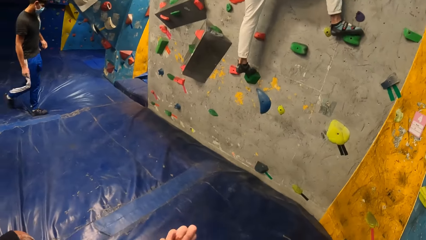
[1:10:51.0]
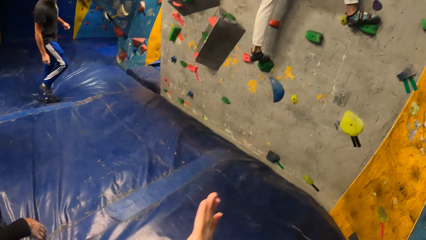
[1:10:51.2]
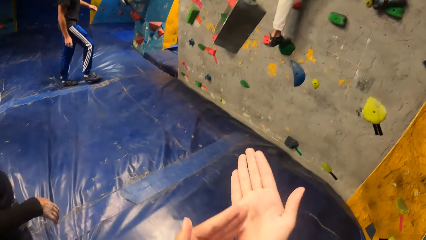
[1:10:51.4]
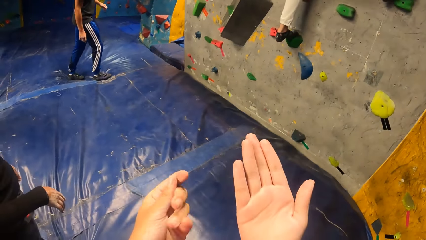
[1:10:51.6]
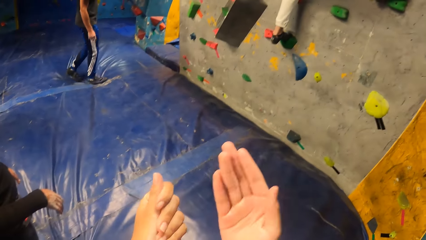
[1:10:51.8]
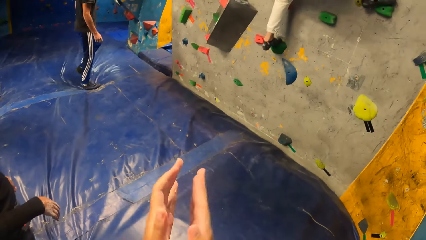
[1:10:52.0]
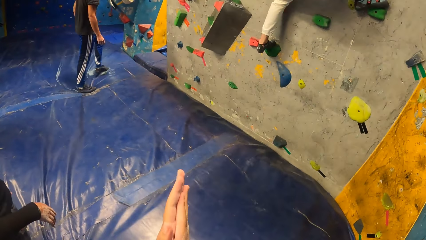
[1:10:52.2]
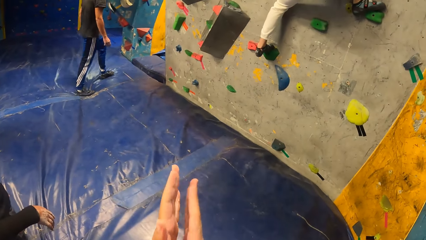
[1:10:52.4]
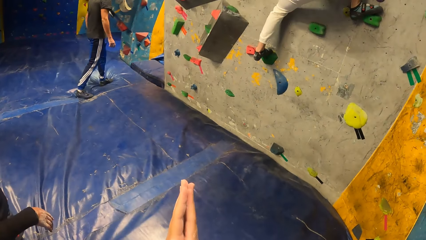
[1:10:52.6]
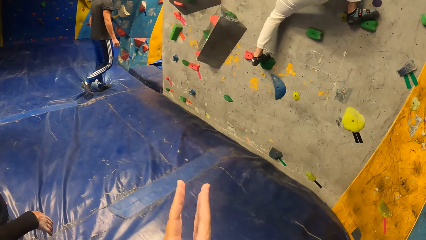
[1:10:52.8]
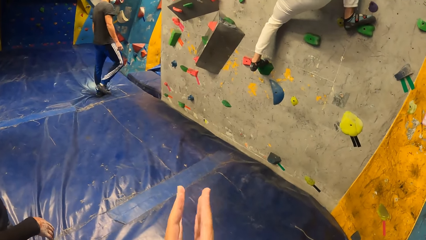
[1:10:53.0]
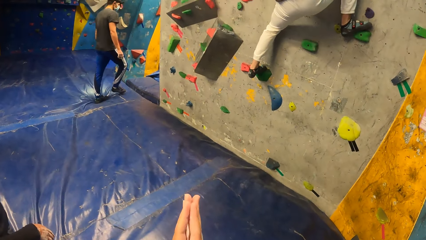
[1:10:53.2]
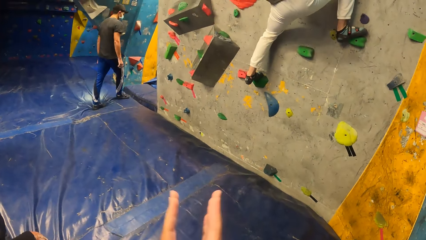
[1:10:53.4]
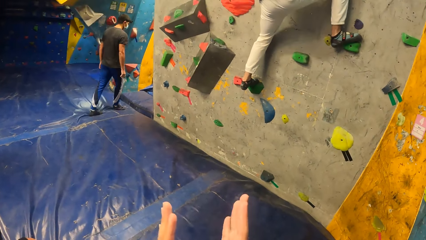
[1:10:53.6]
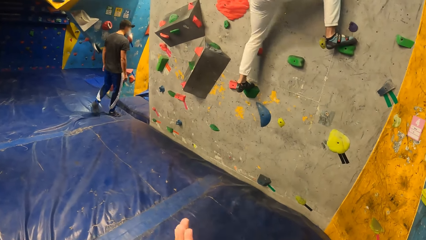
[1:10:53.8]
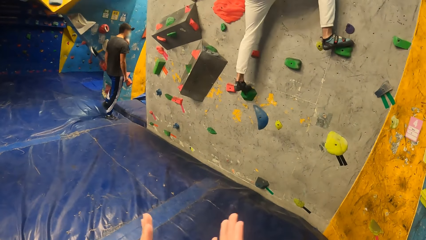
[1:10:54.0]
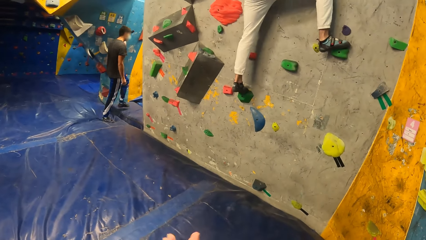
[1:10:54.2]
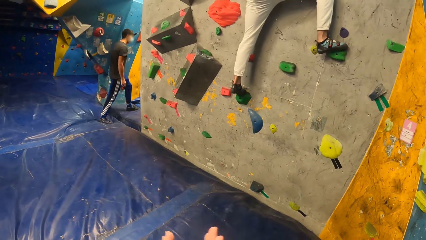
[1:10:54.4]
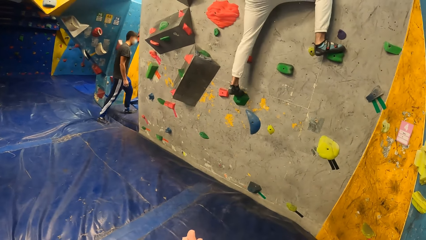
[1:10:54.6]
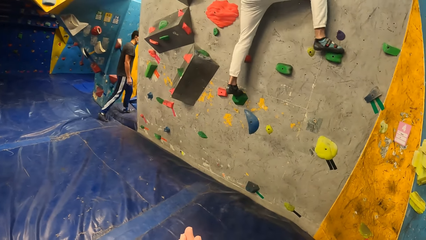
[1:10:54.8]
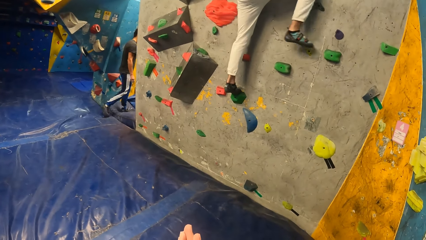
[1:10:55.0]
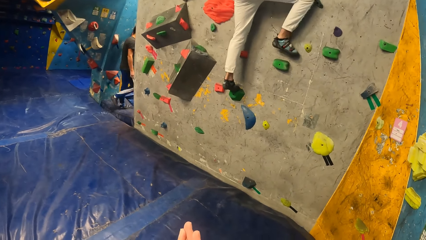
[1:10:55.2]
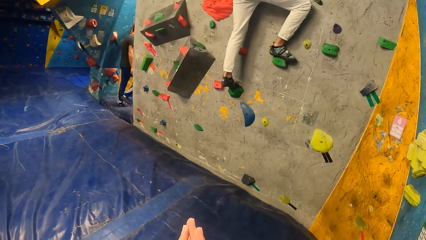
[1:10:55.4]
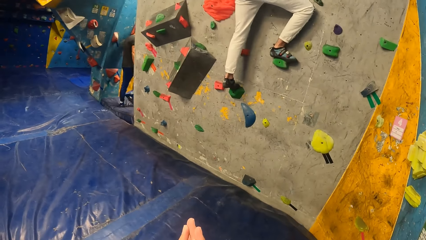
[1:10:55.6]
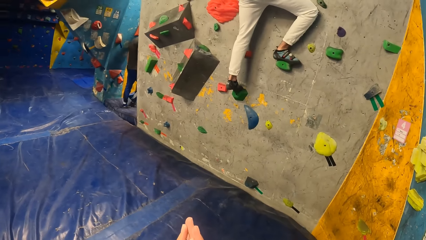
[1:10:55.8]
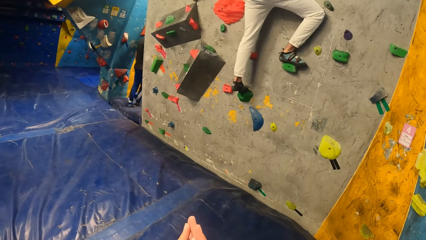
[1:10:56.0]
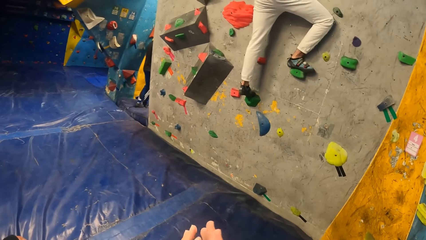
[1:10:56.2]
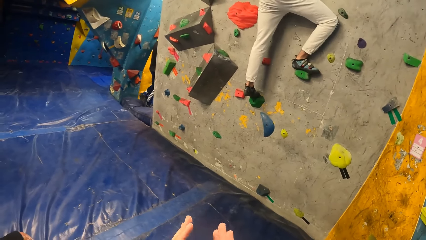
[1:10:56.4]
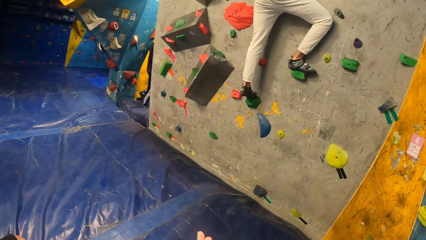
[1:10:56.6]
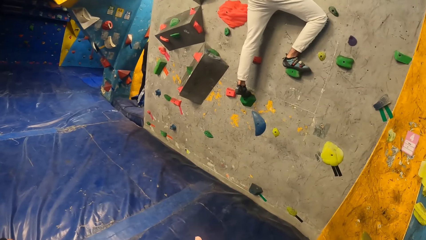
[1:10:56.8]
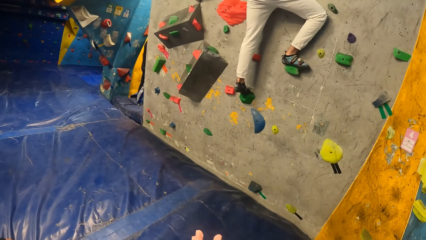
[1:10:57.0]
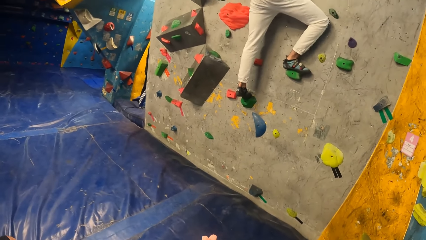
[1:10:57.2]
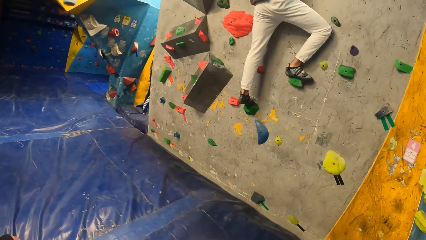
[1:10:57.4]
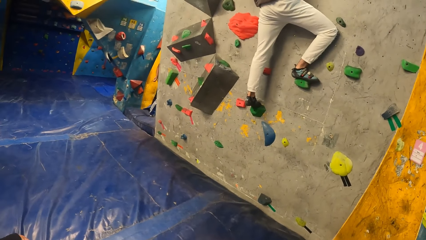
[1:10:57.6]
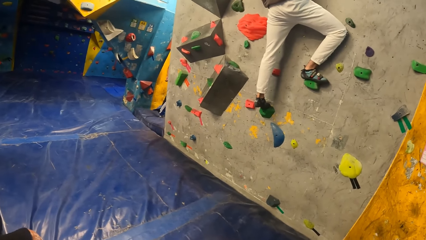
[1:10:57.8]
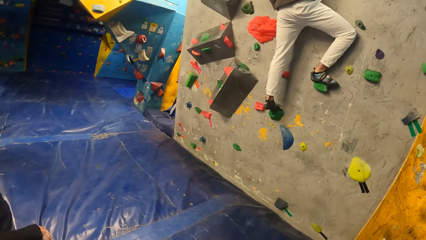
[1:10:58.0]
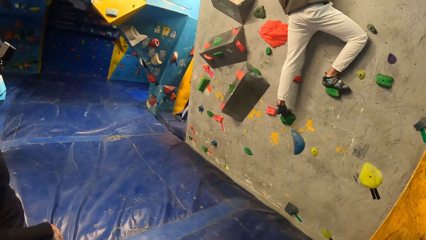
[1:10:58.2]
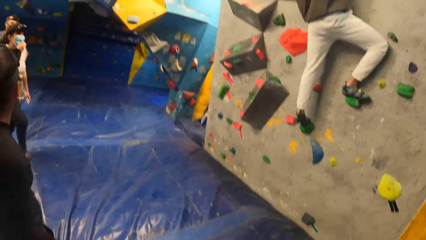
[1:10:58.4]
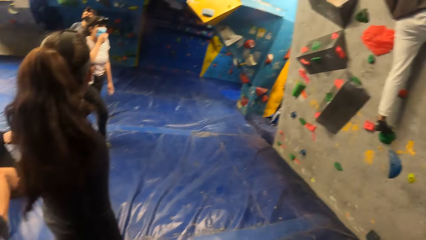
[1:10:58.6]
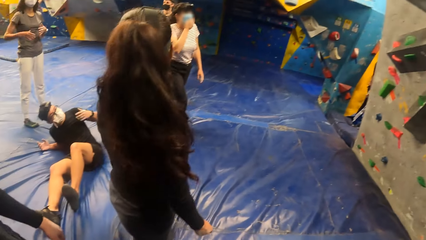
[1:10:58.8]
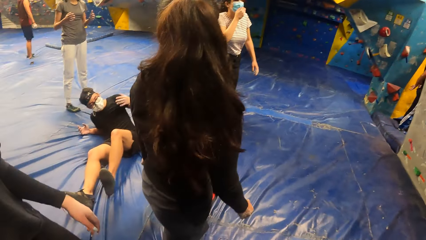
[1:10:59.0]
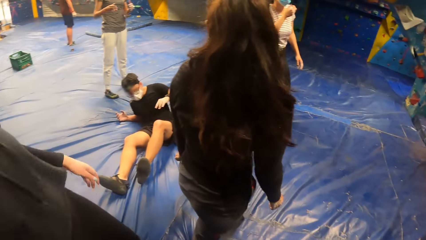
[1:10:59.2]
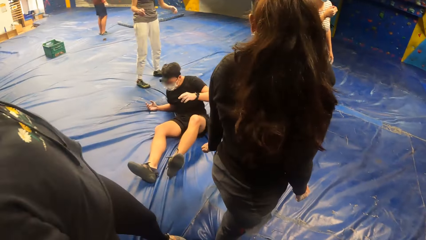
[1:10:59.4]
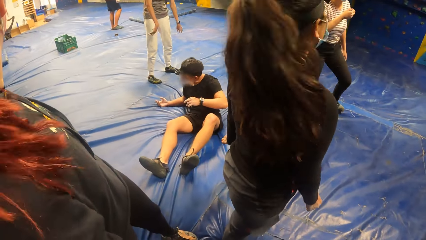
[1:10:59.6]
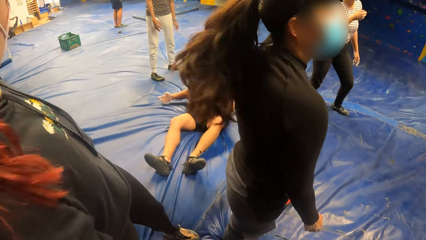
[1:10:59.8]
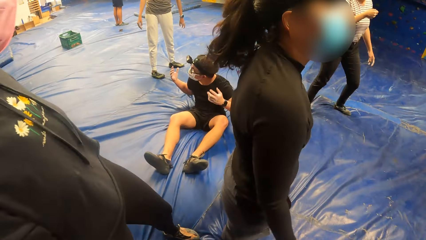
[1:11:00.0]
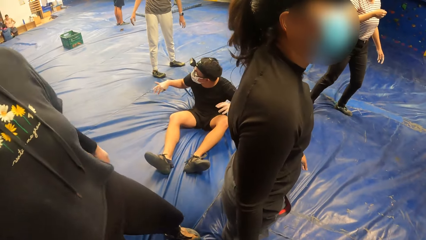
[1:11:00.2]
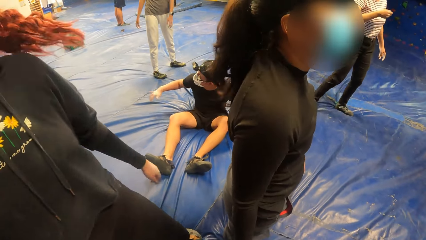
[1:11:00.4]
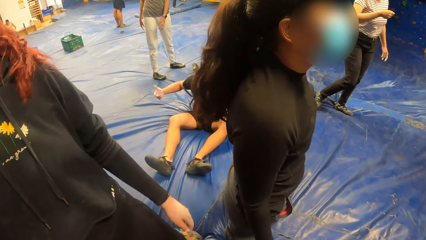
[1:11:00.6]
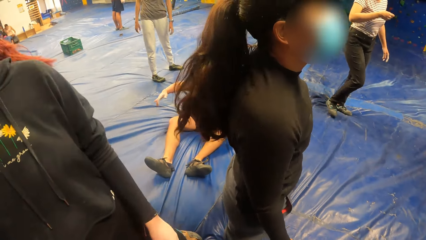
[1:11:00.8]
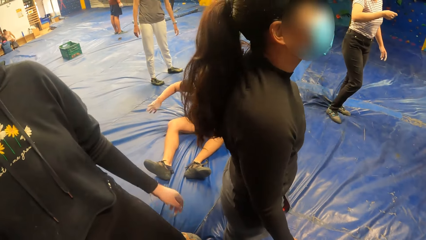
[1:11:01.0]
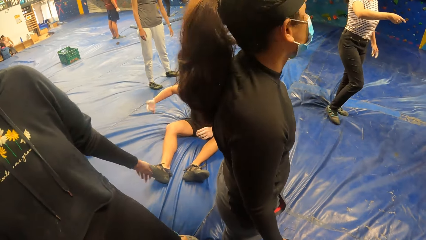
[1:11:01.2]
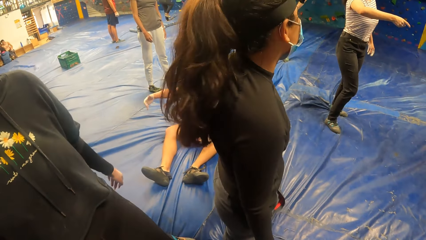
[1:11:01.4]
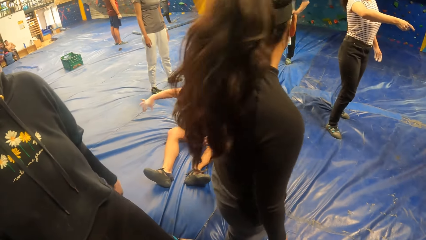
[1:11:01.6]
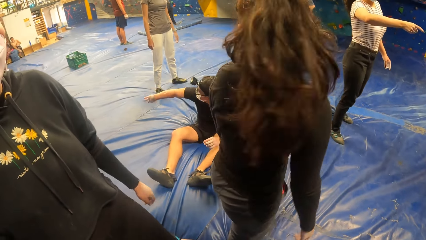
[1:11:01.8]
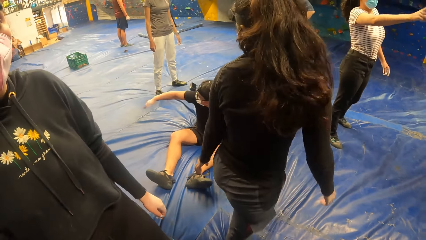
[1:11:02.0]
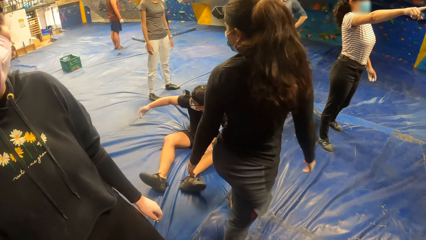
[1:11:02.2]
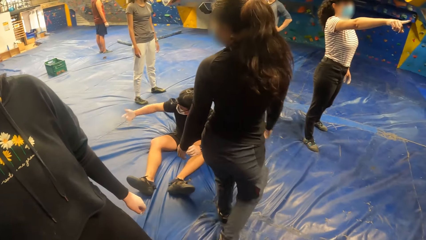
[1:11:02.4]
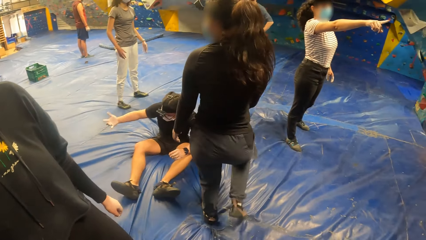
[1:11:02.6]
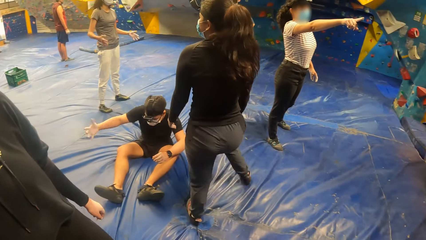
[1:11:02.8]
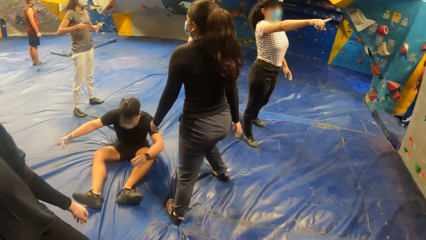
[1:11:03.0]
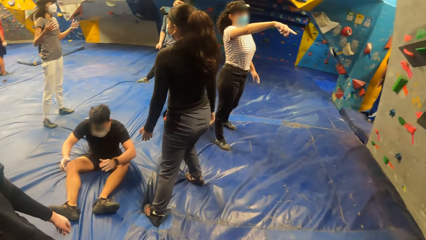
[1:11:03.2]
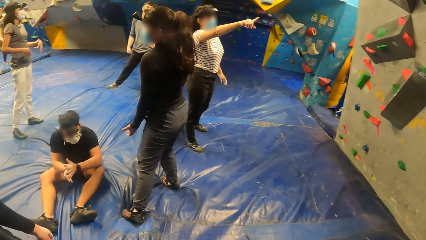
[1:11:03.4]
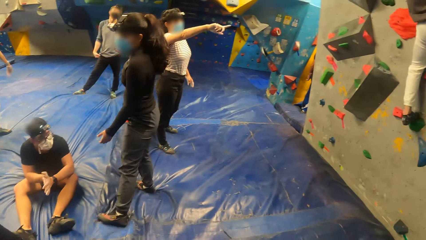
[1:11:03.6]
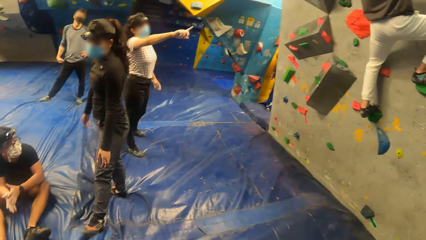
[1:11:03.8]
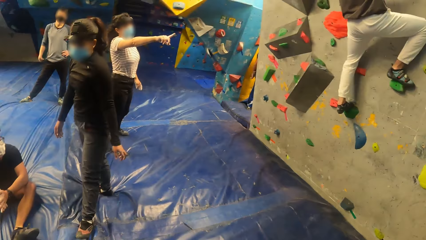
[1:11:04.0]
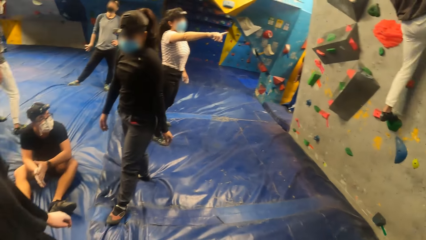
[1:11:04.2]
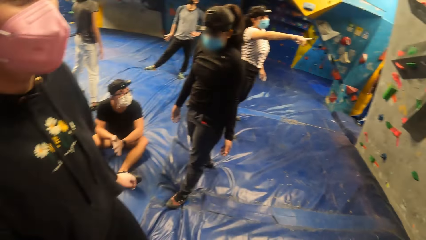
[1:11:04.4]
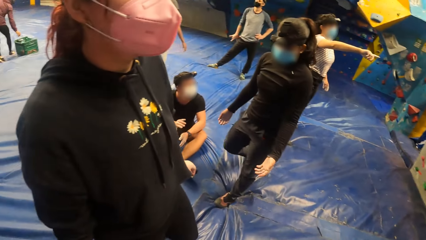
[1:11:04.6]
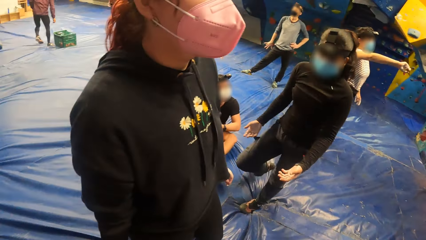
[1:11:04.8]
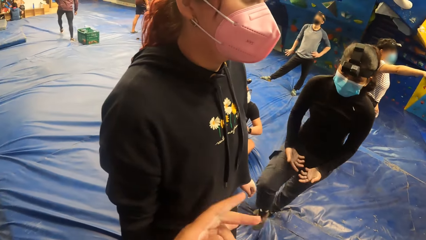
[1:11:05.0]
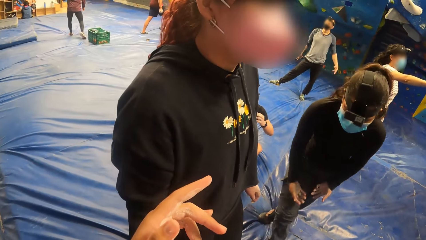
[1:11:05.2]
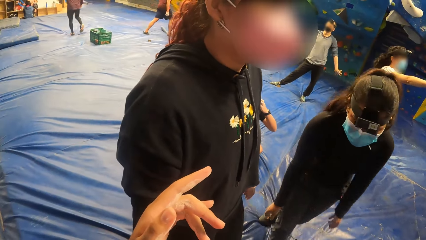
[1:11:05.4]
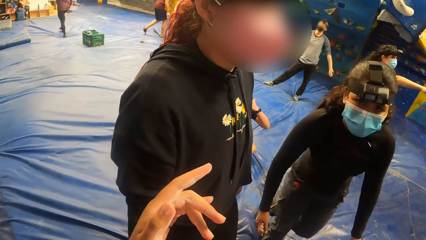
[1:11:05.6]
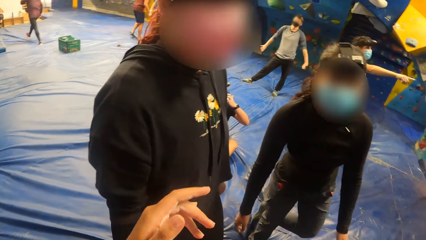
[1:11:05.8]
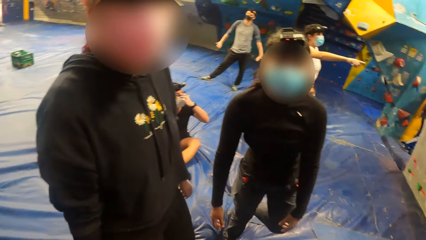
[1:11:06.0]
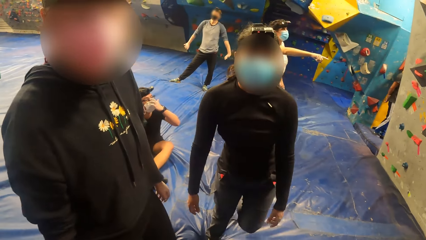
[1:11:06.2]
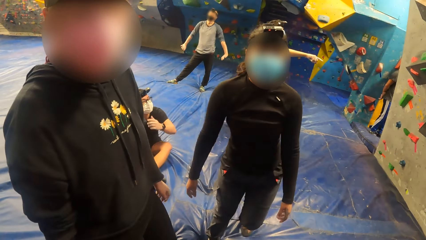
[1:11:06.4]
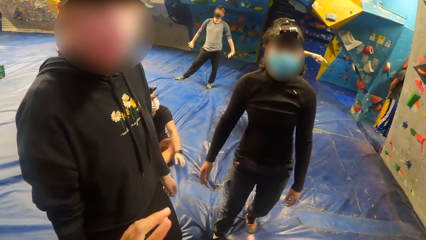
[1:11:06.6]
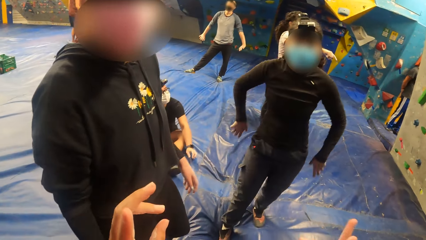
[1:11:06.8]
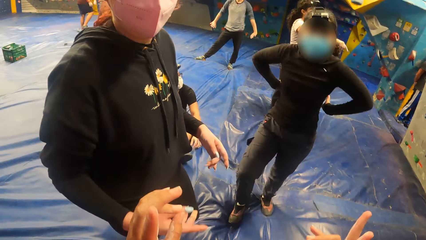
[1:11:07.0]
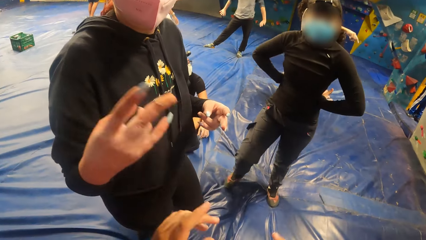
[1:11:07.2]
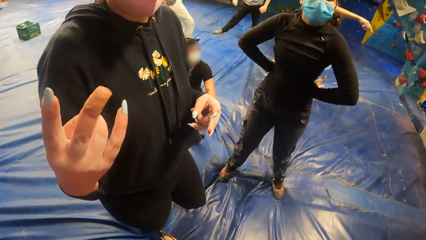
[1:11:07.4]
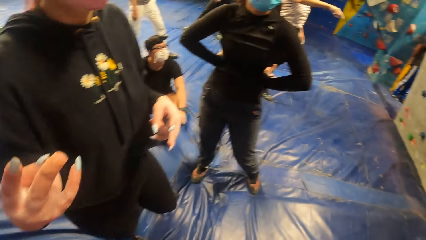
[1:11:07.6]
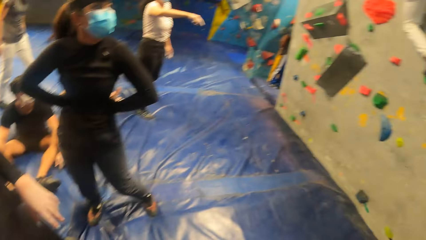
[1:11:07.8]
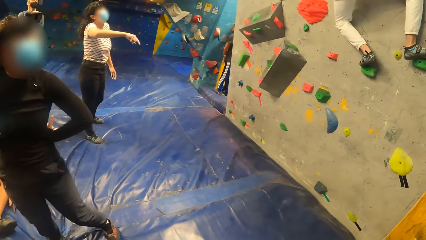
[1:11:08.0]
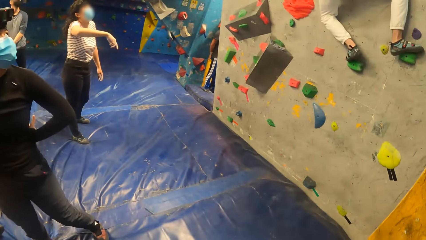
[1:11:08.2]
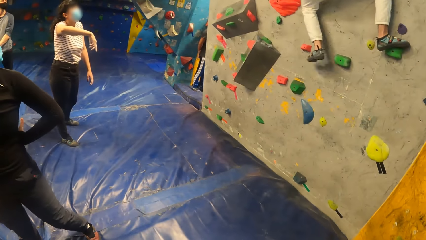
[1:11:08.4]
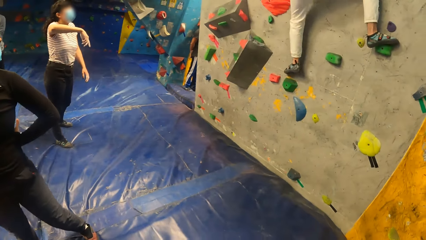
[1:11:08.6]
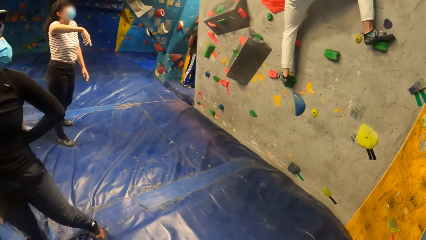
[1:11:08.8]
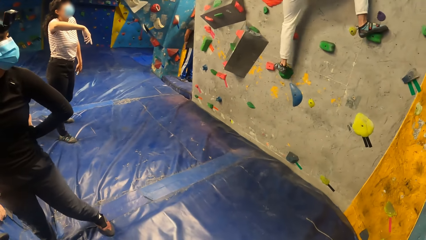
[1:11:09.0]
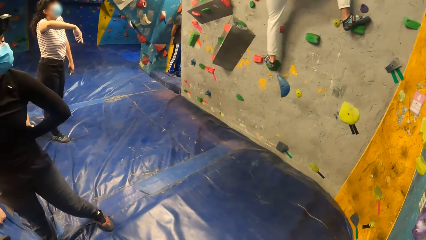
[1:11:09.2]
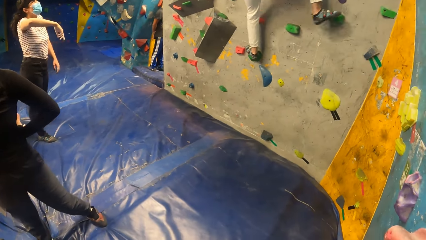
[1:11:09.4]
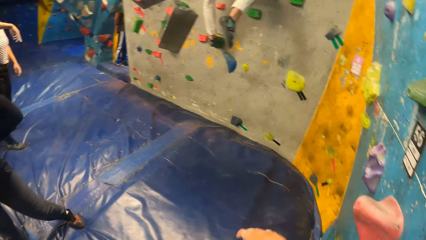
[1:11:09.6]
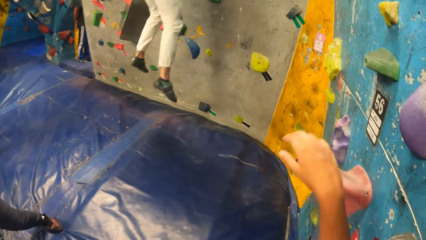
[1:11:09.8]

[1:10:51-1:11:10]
The camera wearer looks at the hand. They clap both hands. They look around. They raise the hand. They interact with the woman and another woman. The other woman stands with arms akimbo. The first woman raises the hand. The camera wearer looks around.
